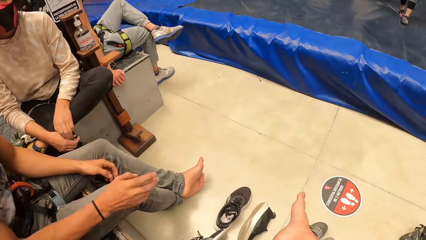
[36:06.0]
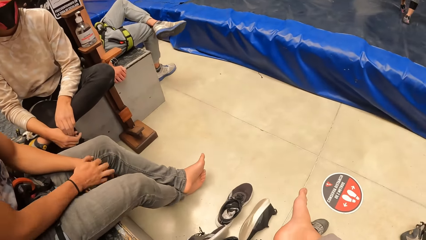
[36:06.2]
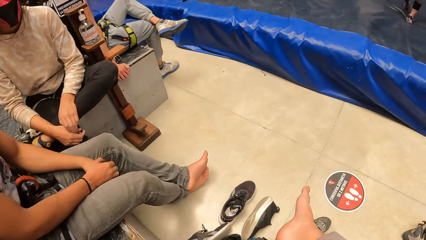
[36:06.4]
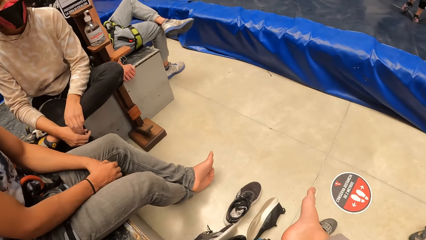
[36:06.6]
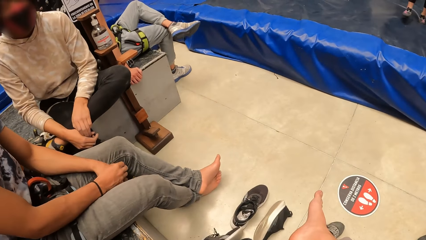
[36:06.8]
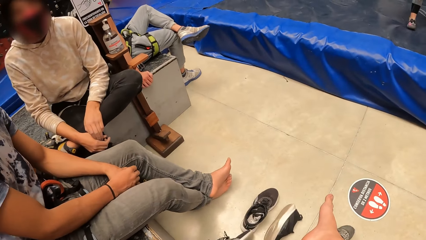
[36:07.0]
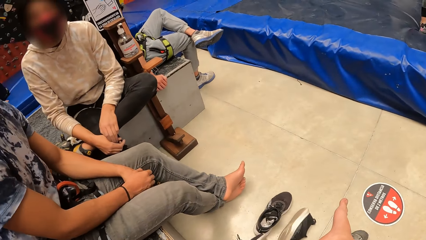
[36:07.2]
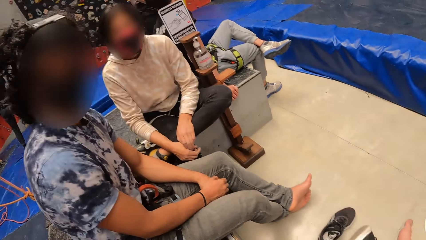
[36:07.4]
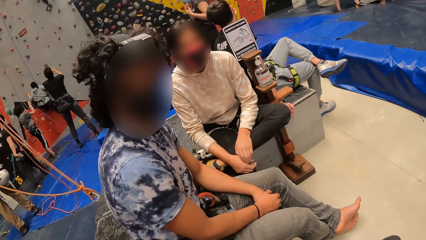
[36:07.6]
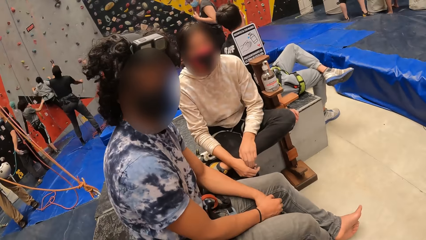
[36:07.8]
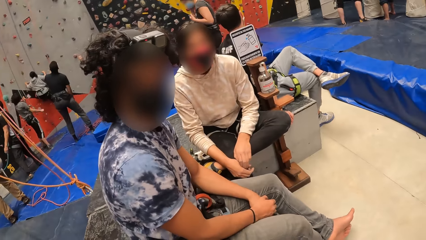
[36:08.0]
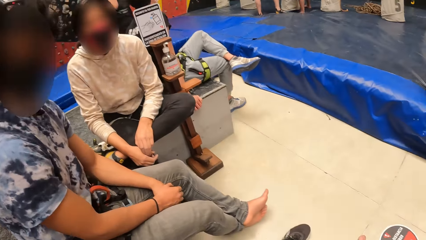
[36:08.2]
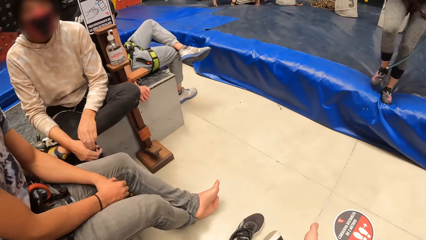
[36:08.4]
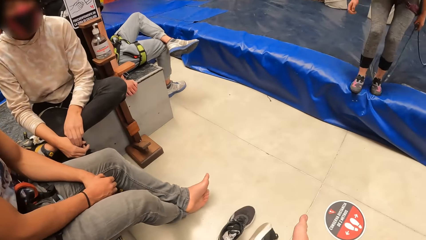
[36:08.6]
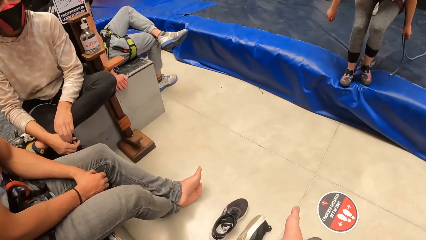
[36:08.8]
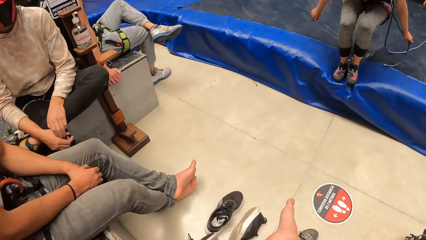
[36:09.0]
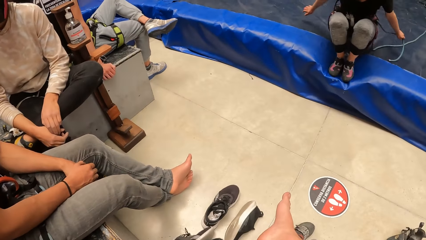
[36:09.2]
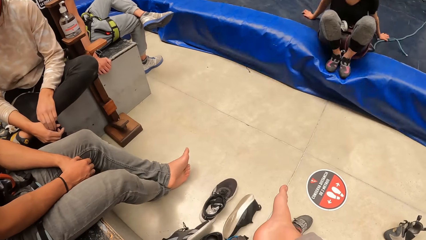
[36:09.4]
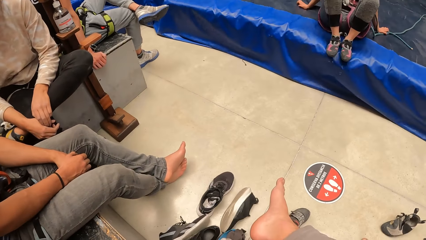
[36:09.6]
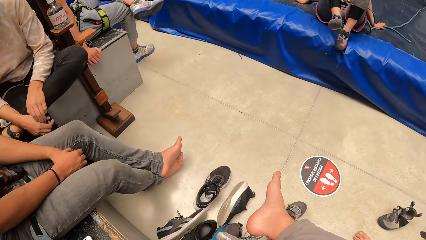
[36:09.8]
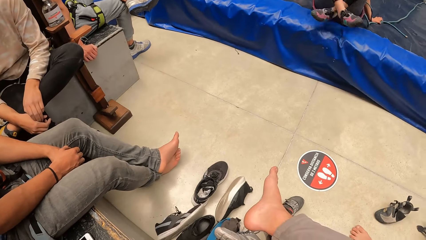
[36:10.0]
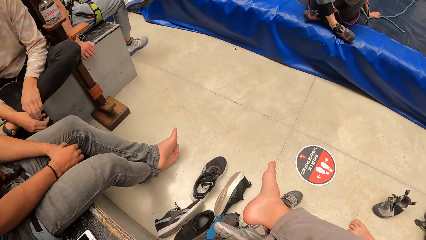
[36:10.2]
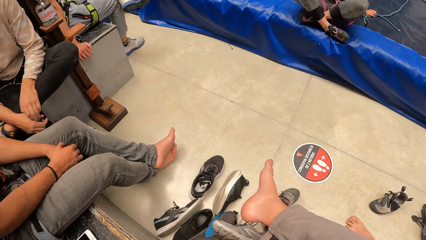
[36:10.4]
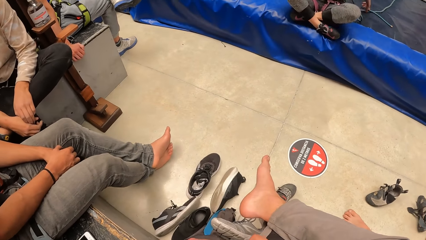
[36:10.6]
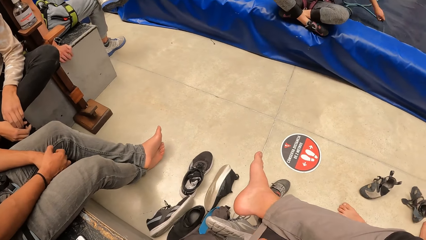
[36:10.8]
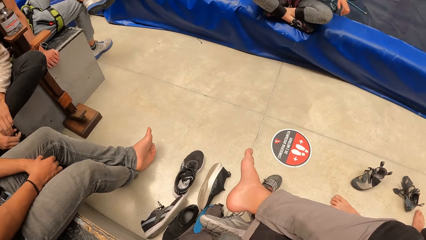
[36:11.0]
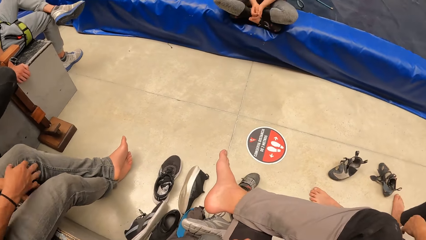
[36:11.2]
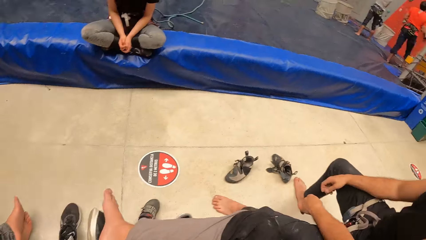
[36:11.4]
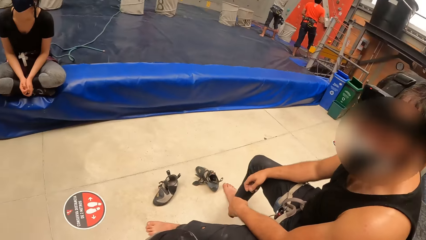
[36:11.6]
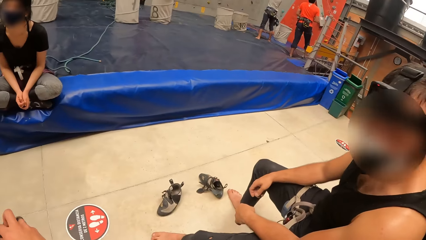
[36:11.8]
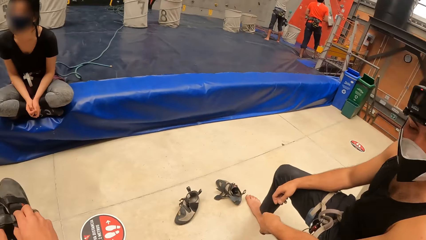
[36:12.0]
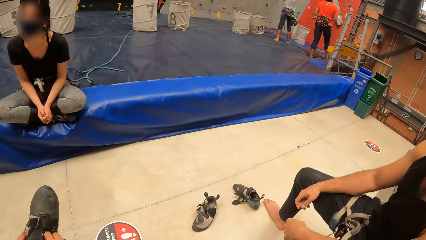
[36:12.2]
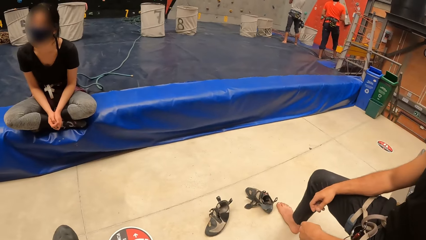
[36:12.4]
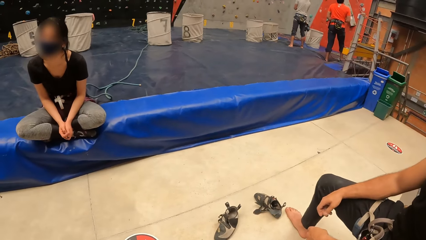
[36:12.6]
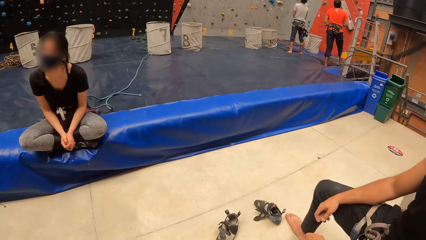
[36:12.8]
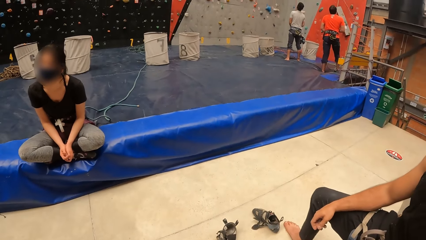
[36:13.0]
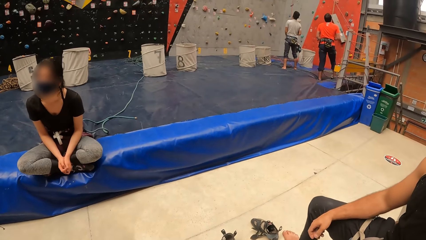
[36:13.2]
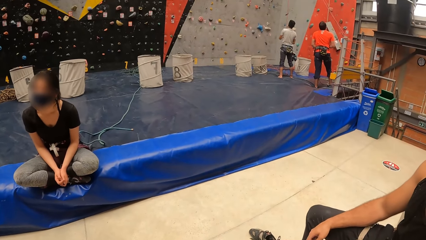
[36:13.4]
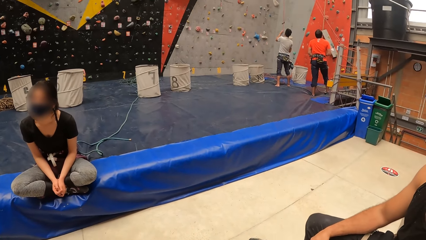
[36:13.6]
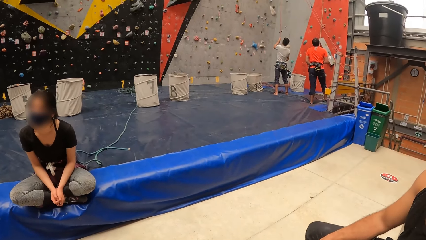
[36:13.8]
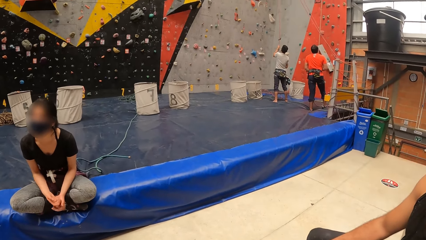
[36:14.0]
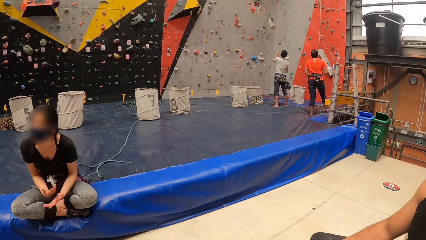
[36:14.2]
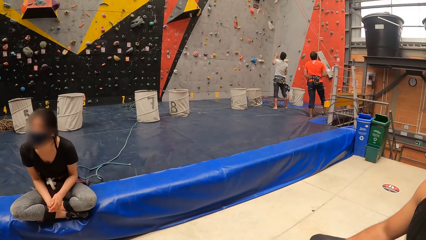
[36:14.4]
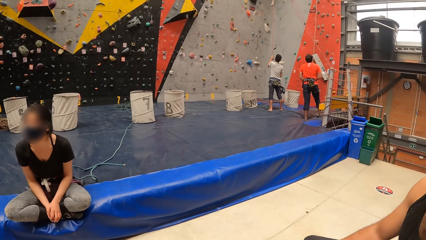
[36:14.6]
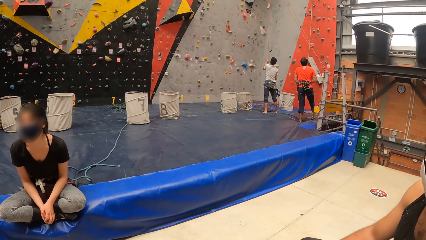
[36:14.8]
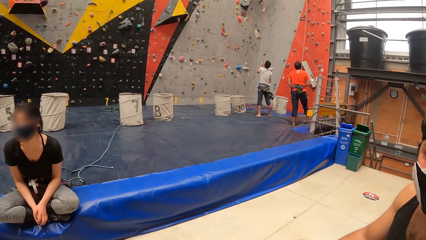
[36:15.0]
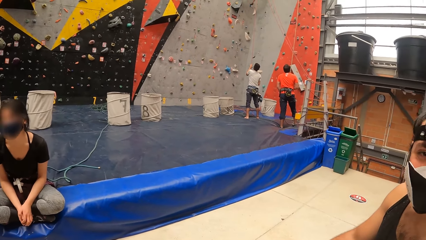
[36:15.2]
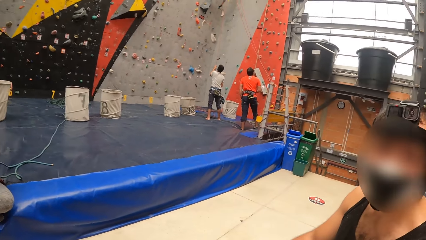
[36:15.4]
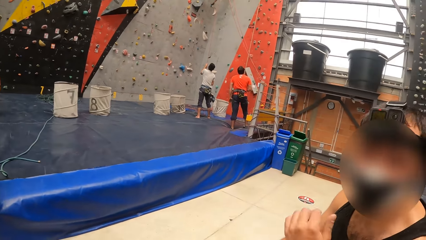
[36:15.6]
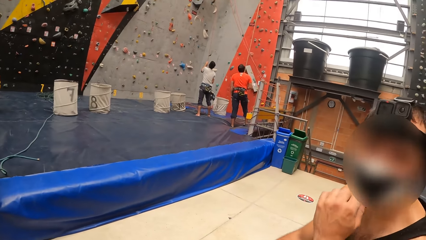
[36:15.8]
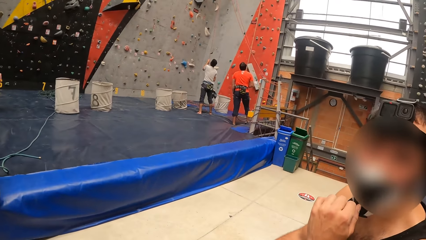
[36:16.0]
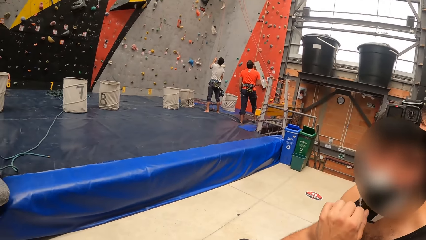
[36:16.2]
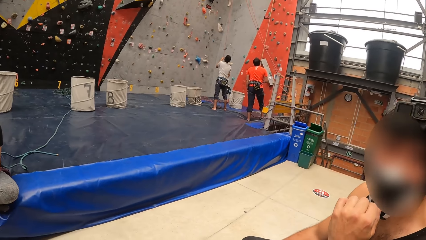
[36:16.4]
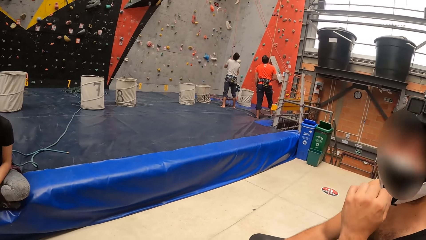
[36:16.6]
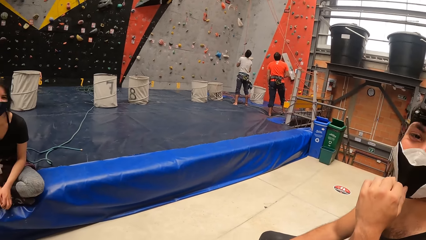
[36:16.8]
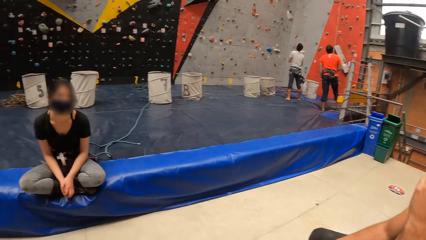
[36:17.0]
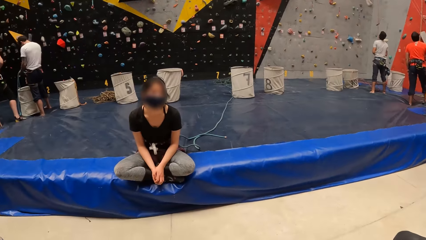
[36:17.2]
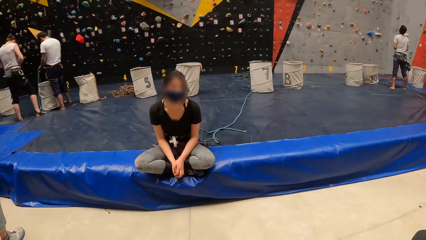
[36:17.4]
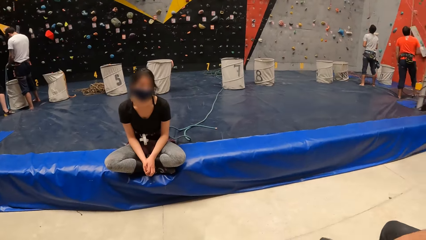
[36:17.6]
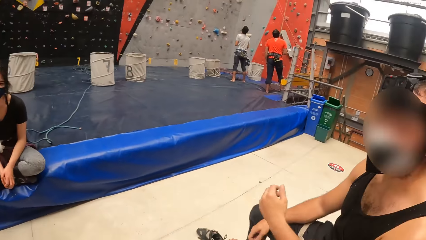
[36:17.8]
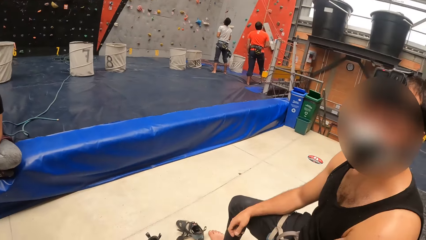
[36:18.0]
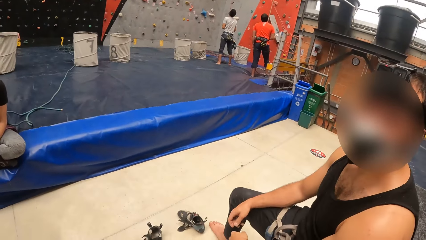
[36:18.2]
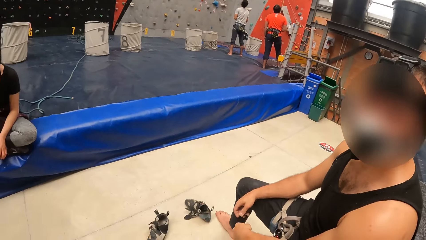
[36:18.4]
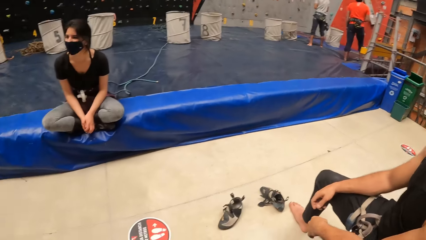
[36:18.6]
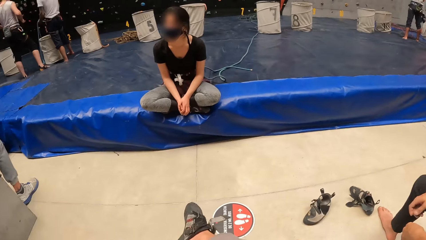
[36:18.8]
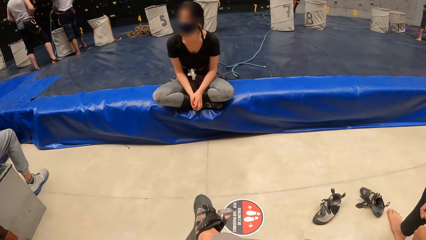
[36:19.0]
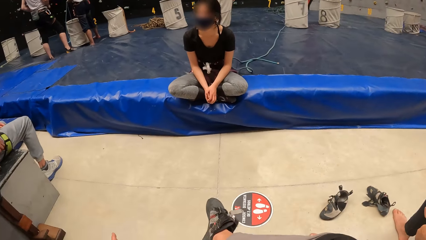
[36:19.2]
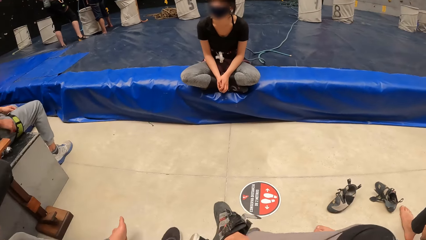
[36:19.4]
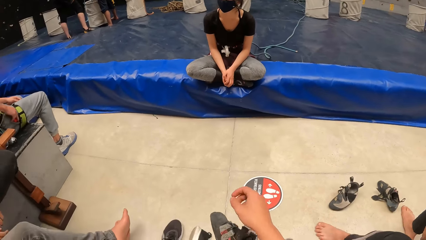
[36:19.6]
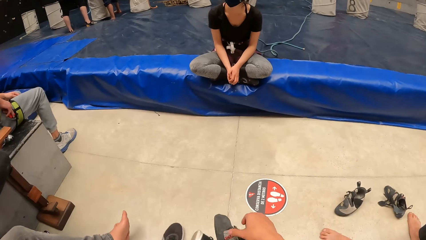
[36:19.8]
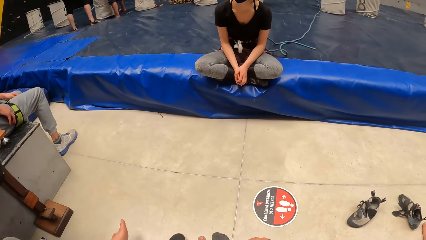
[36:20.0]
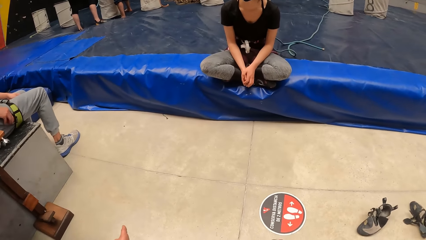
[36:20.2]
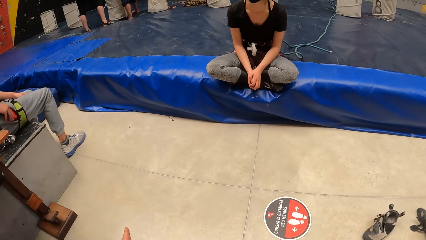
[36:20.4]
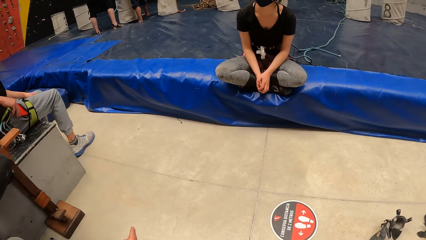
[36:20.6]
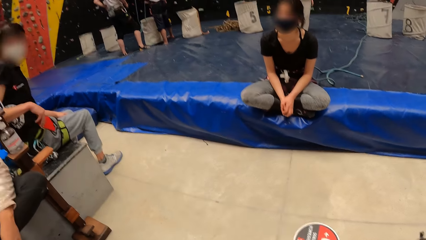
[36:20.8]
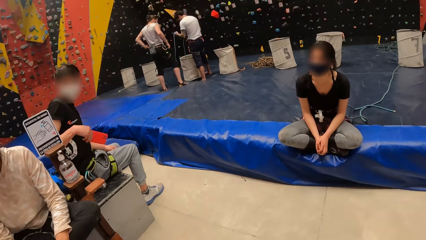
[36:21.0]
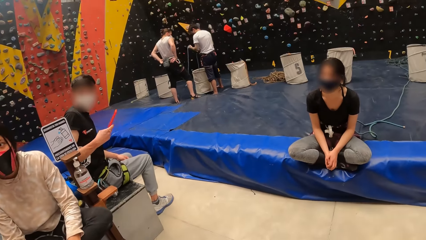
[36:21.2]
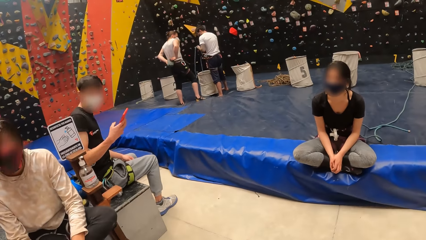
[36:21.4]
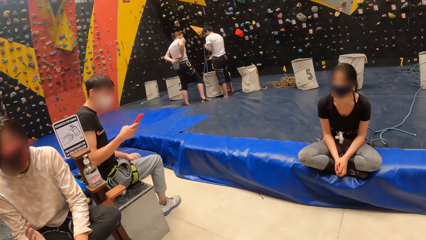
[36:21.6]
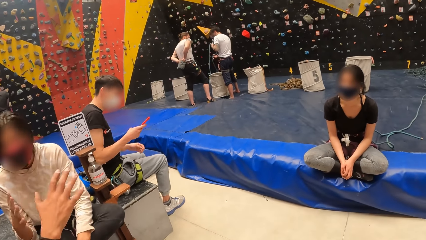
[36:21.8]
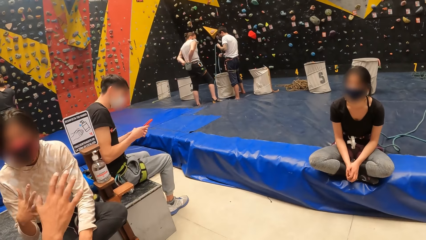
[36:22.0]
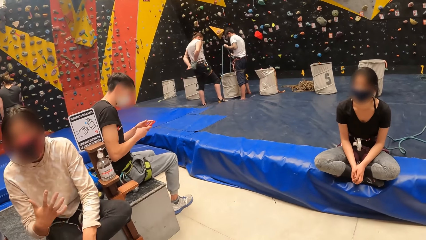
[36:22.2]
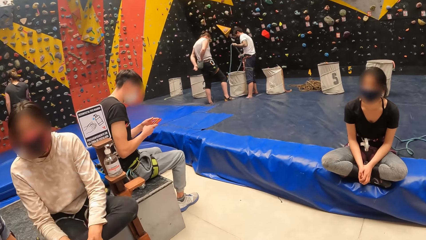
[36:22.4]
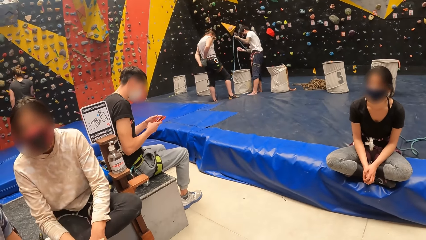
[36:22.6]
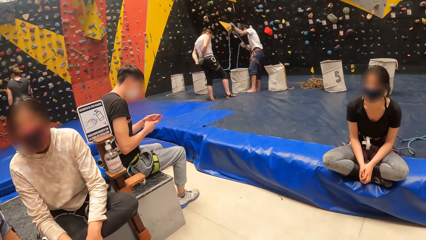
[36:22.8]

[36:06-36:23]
The camera wearer interacts with a man. He looks at his feet. A woman converses with the camera wearer. The camera wearer converses with the man. The woman converses with the camera wearer. The camera wearer converses with the man. He touches the shoe. He looks around.
